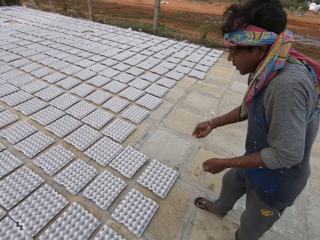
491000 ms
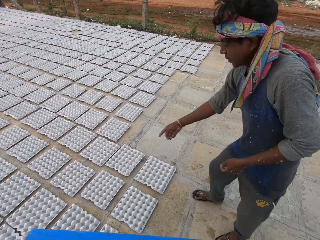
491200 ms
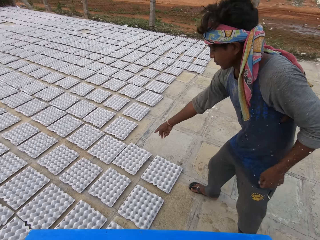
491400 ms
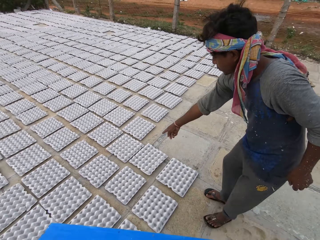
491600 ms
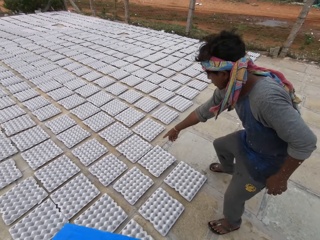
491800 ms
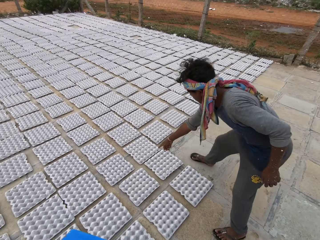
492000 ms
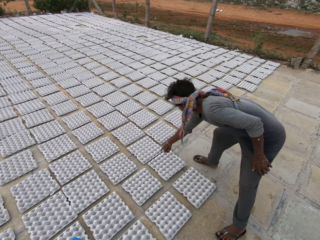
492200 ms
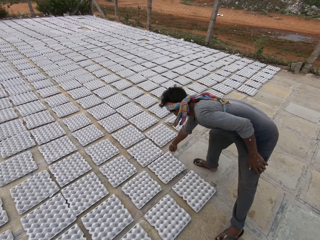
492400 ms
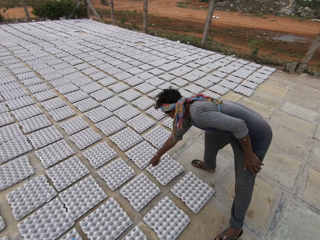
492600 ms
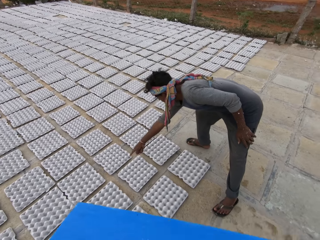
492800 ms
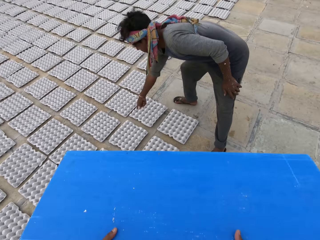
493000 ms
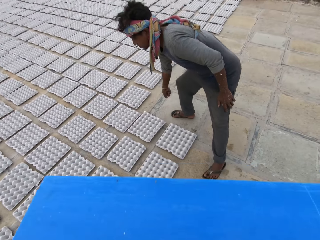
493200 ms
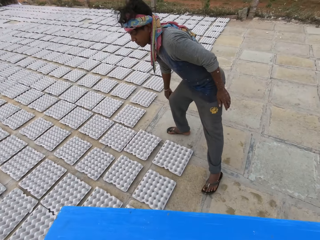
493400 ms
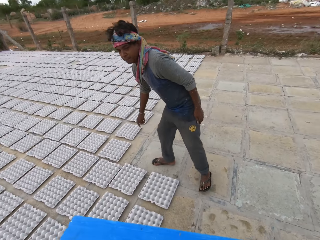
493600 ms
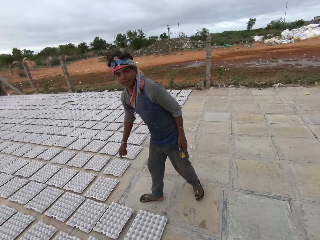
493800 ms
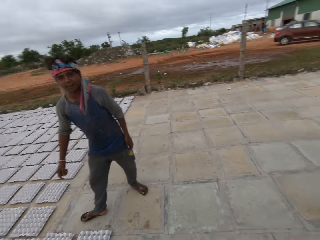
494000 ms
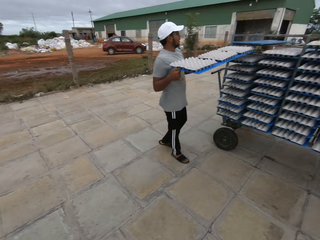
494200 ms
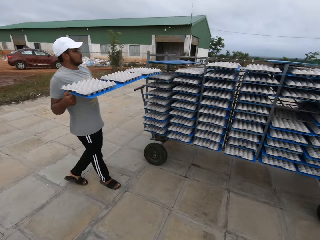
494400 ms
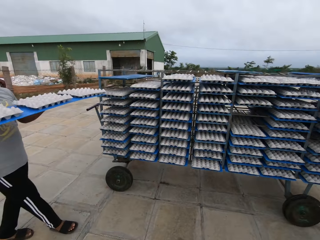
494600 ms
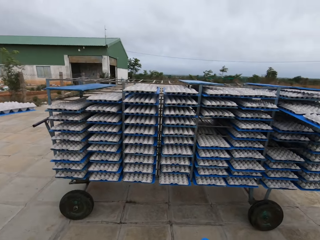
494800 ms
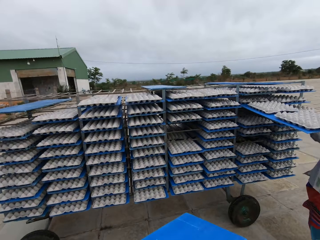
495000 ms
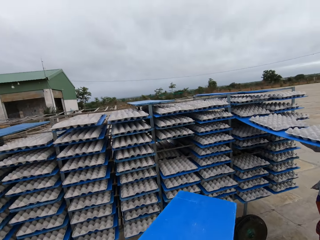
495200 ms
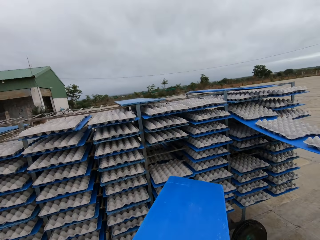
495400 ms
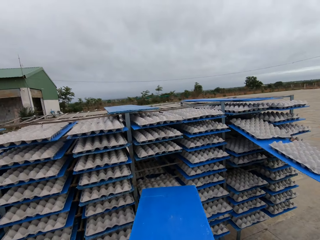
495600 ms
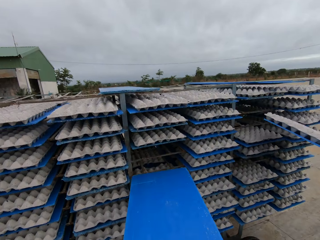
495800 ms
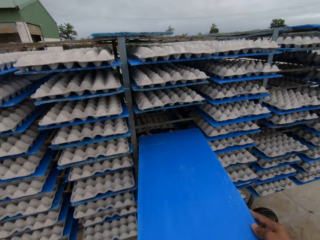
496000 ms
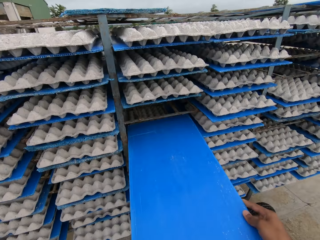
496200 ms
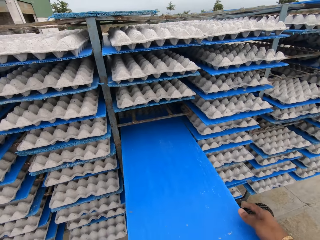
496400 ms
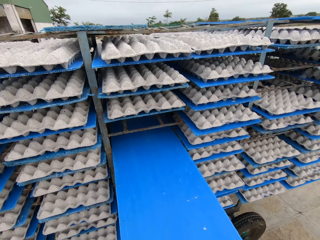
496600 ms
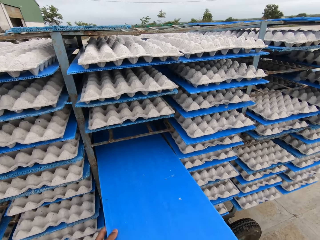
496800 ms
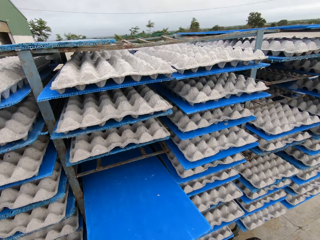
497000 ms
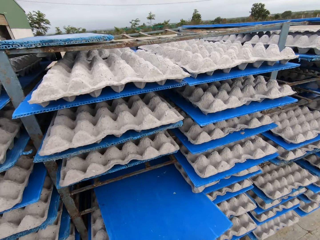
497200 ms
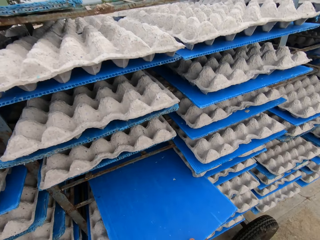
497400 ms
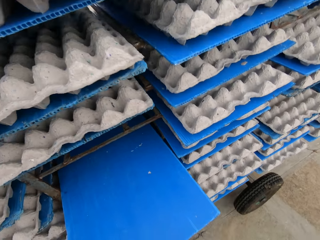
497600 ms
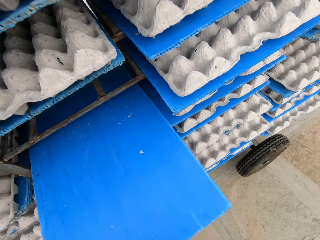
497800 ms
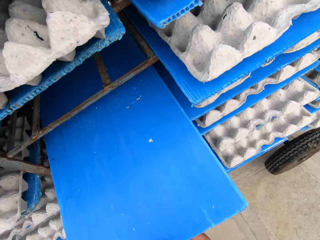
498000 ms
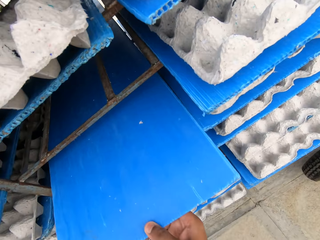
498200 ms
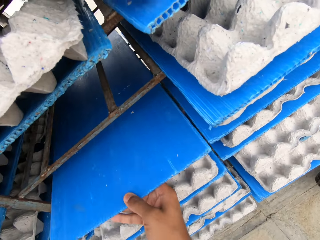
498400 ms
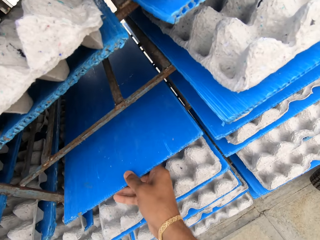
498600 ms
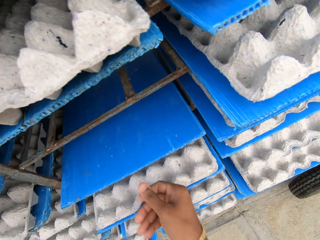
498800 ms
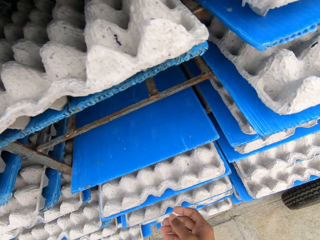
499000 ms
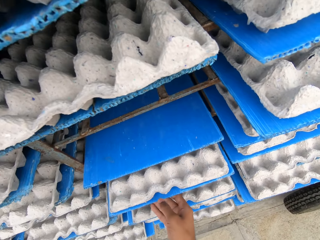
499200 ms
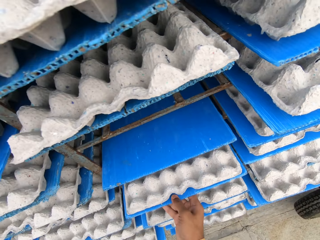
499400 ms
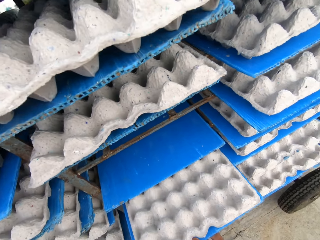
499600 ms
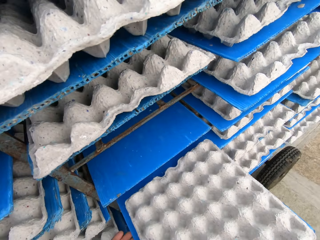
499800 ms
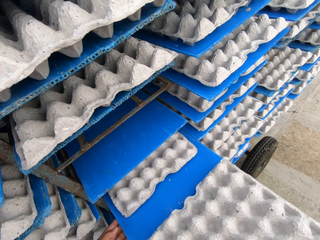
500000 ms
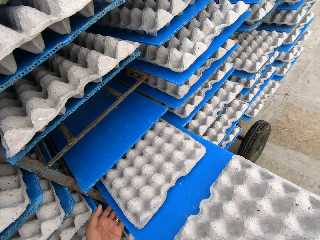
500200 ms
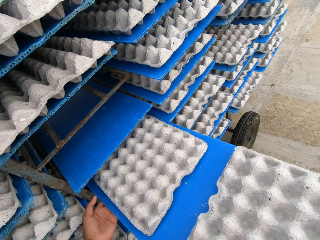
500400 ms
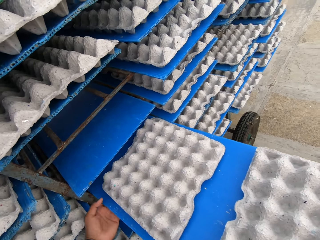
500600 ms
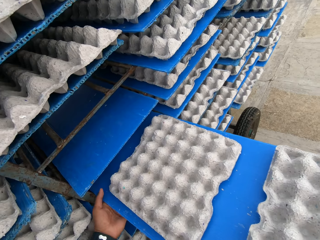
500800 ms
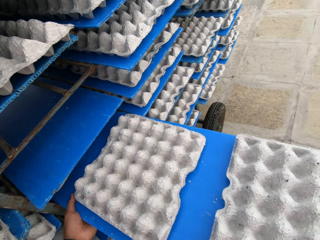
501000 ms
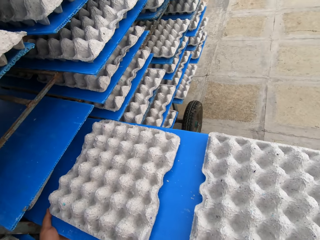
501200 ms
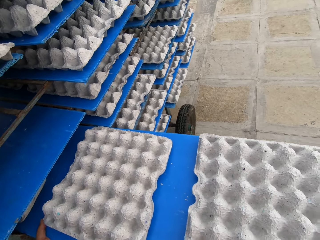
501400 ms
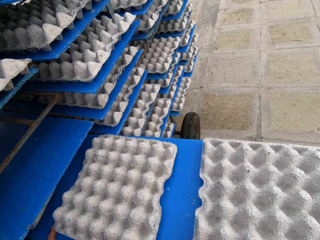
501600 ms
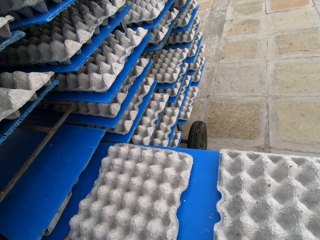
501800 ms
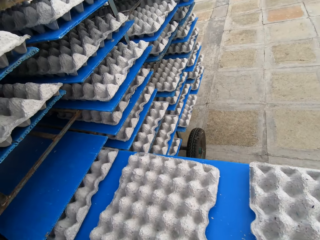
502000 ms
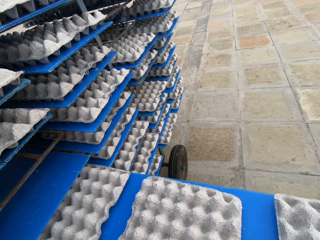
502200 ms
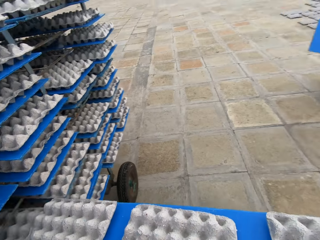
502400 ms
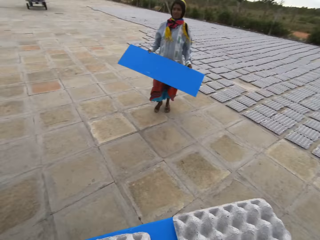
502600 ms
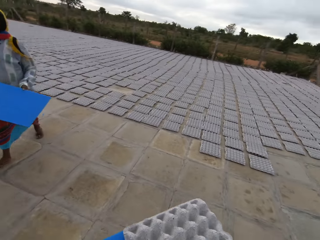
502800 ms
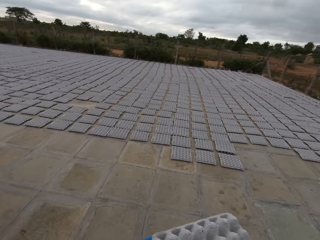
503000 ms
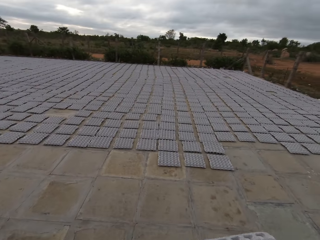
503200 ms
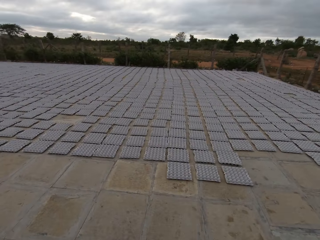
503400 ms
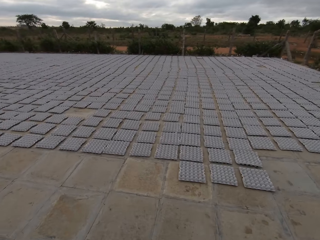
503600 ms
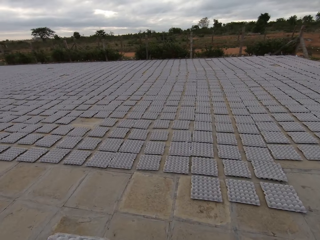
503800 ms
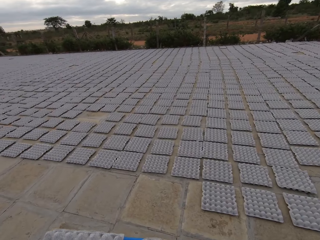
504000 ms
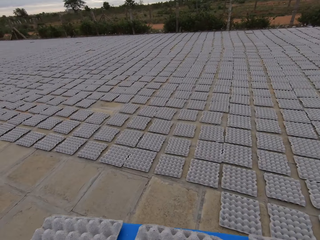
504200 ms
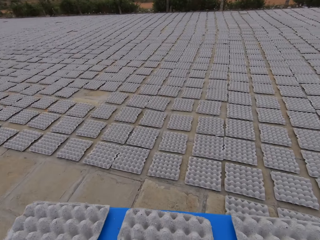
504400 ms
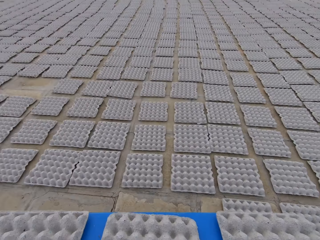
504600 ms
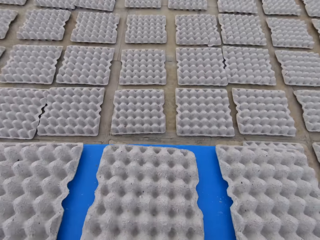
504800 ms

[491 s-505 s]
A man moves his hands. Another man holds a plastic board with egg crates with his hands. A woman picks a plastic board with egg crates from the rack with her hands. The camera wearer places the plastic board on the rack with his hands. He picks a plastic board with egg crates from the rack with his hands, and pulls a tray of paver blocks from the shelf. The woman holds a plastic board with her hands.

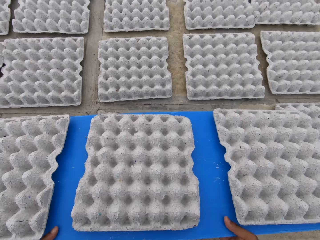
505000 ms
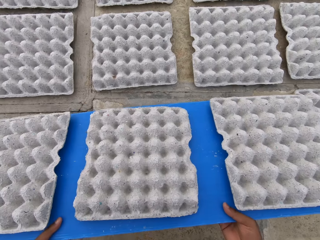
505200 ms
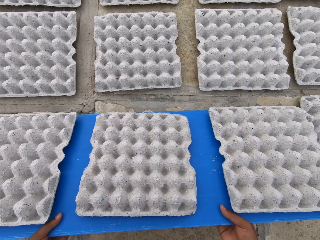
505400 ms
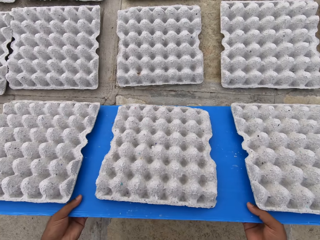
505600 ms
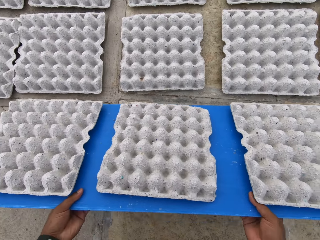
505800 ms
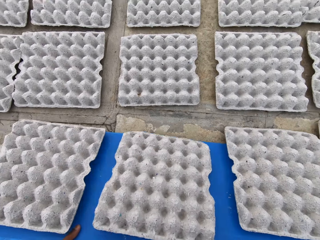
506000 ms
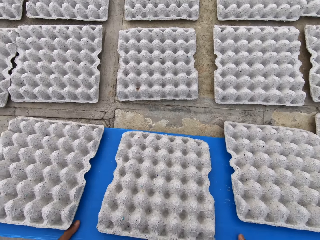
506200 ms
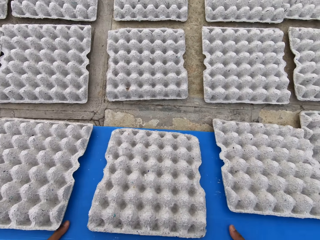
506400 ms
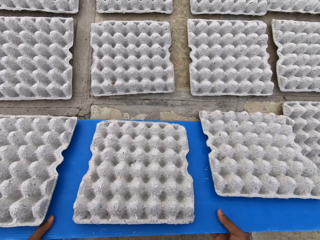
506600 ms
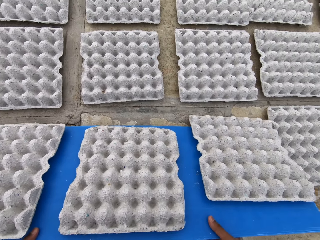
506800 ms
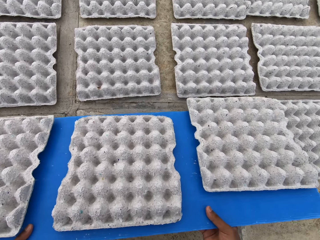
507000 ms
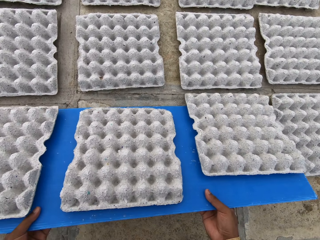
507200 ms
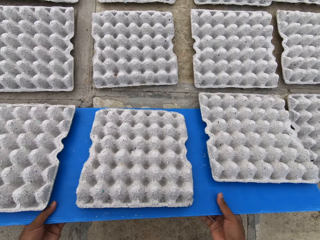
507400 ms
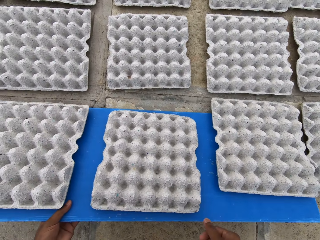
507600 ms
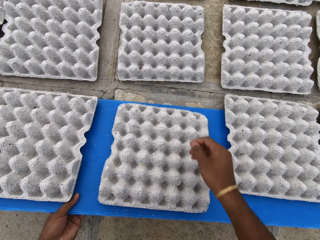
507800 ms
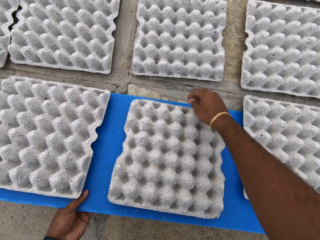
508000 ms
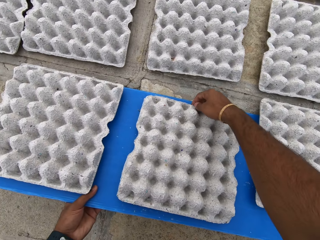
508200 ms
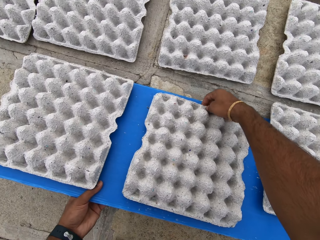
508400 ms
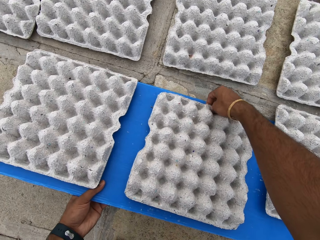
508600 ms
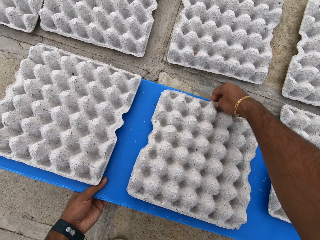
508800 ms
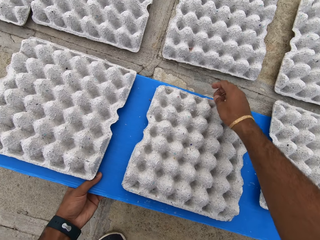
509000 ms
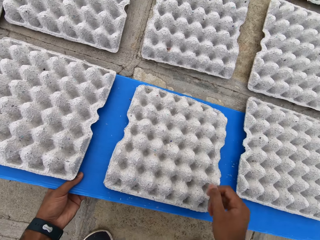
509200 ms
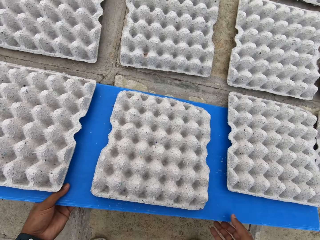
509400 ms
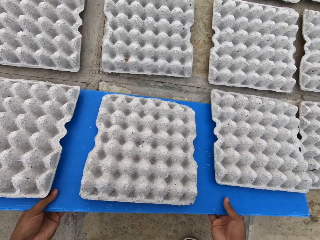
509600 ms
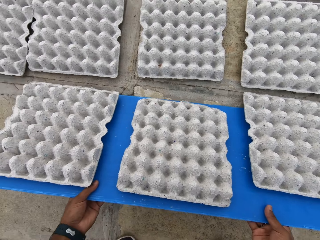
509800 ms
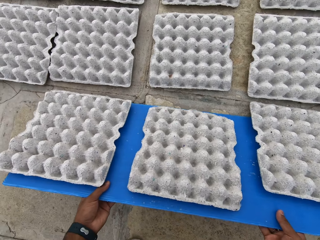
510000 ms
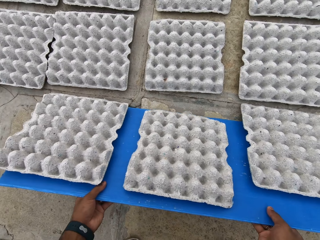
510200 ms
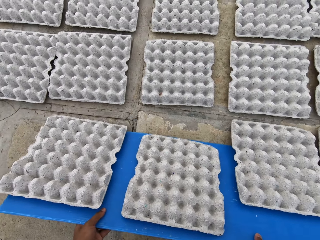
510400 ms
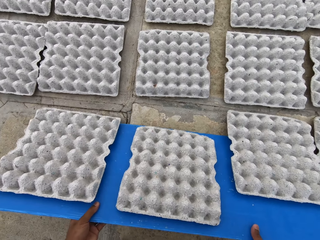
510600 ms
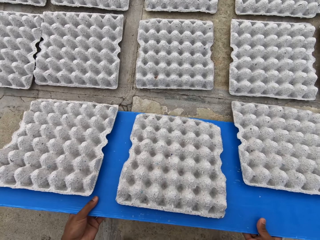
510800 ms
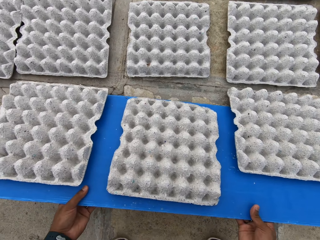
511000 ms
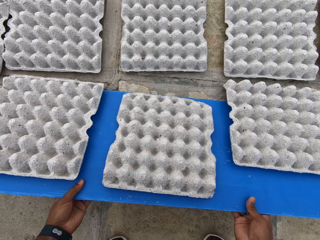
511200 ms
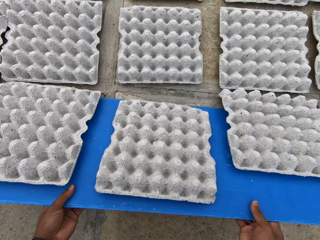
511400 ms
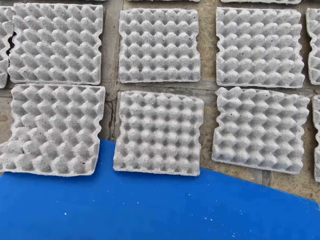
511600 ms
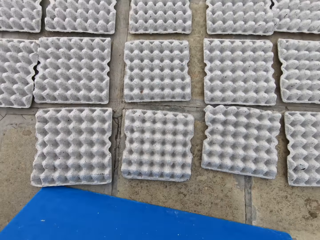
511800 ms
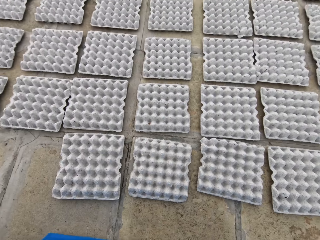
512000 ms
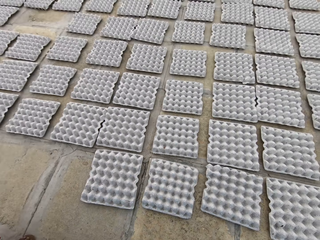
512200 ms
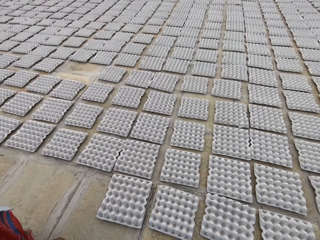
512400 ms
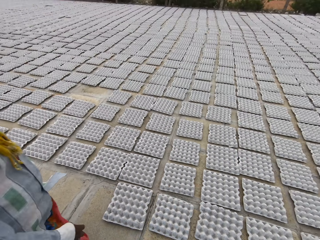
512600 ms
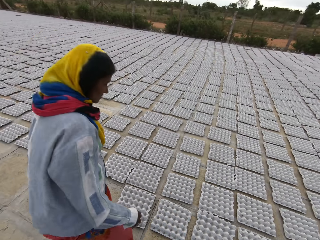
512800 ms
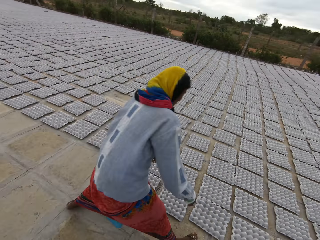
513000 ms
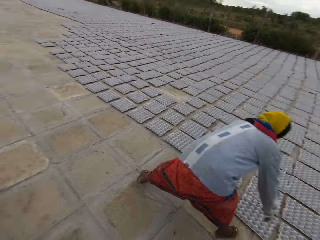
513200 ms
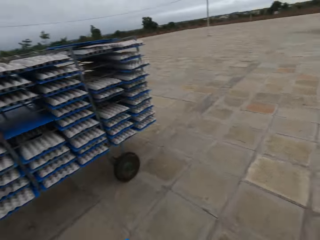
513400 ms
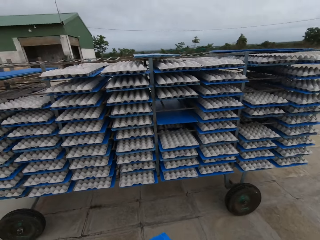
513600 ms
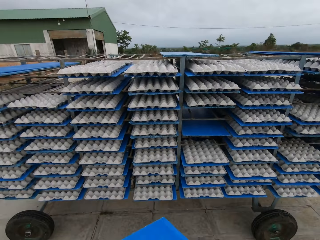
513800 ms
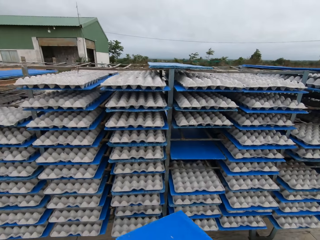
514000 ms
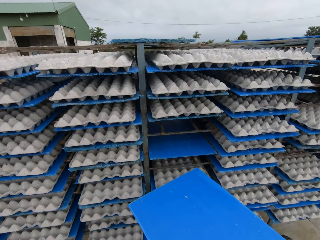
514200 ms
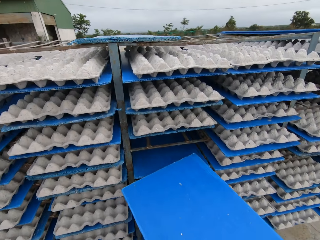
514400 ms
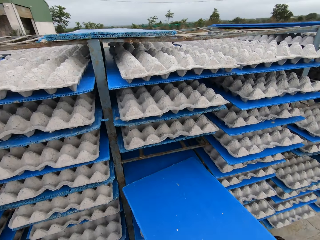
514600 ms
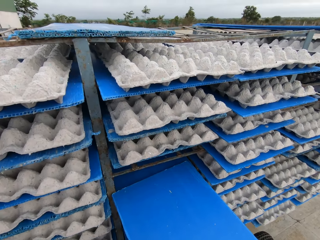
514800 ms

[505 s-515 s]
The camera wearer pulls the plastic board on the ground with his hands. He puts the tray on the ground. He adjusts an egg crate on the plastic board with his right hand. He pulls the plastic board on the ground with his hands. He drops the egg crates on the plastic board in his hands on the ground. A man drops down paver blocks. A woman walks around. The camera wearer places the plastic board on the rack with his hands.
